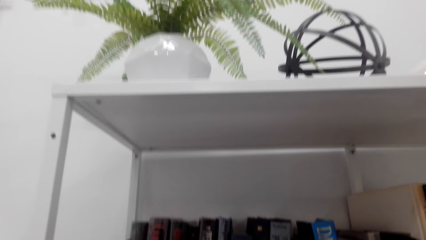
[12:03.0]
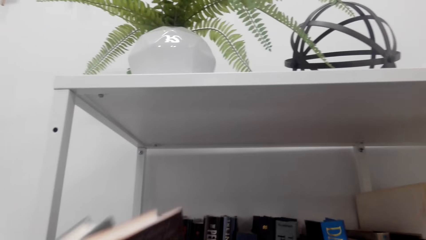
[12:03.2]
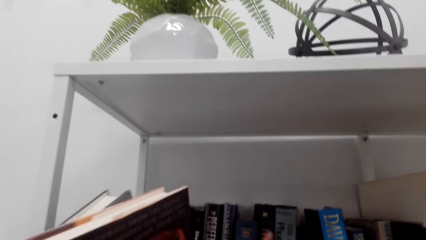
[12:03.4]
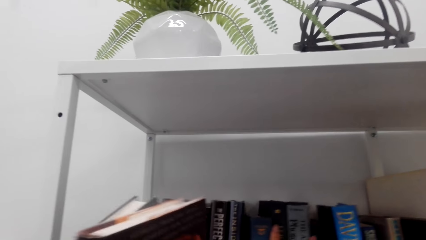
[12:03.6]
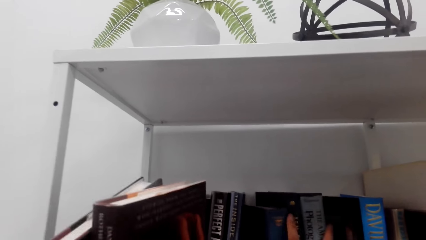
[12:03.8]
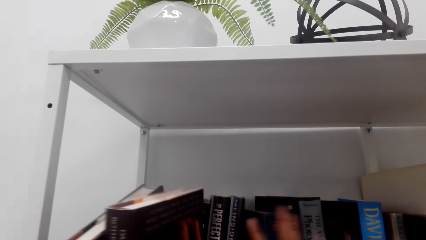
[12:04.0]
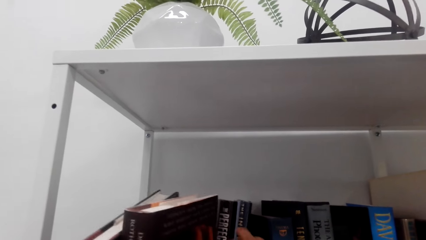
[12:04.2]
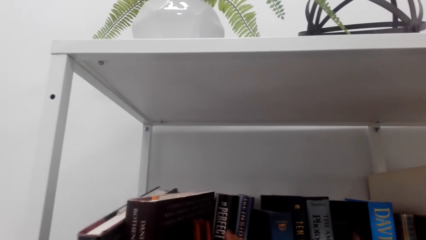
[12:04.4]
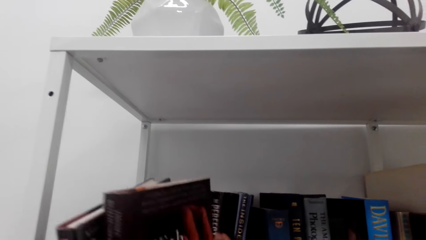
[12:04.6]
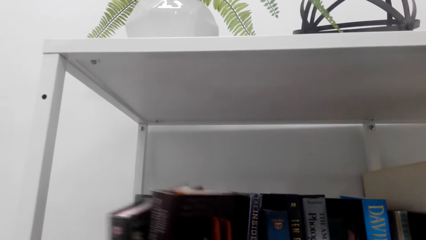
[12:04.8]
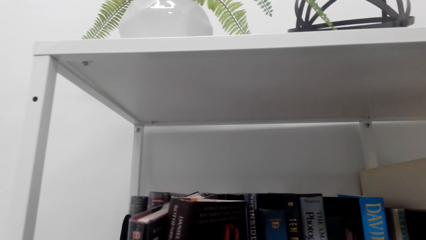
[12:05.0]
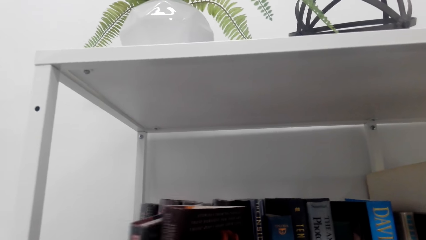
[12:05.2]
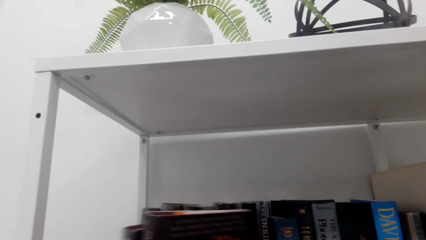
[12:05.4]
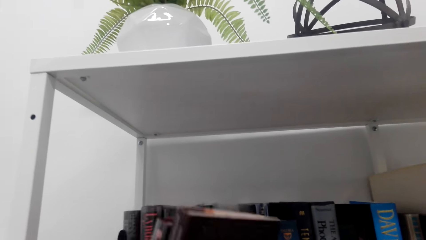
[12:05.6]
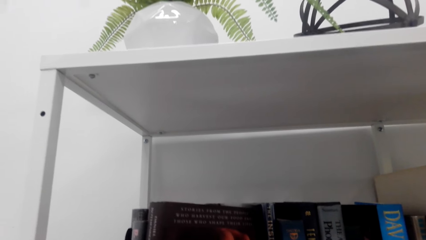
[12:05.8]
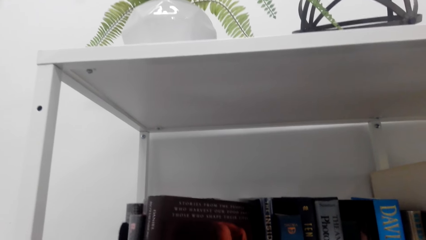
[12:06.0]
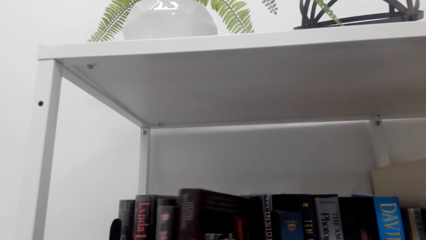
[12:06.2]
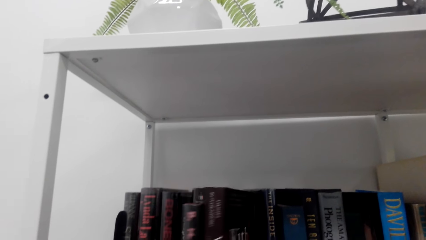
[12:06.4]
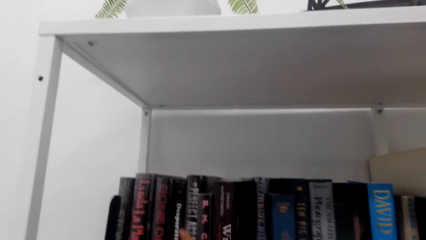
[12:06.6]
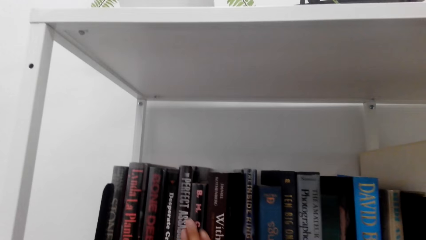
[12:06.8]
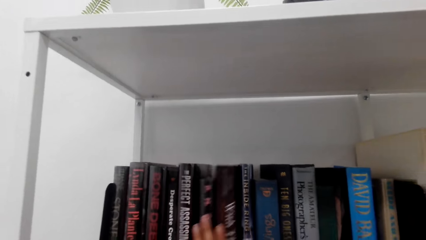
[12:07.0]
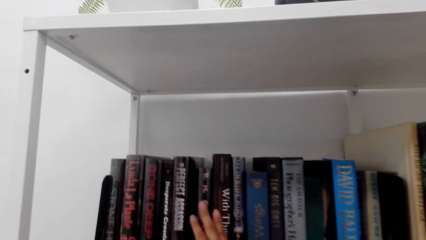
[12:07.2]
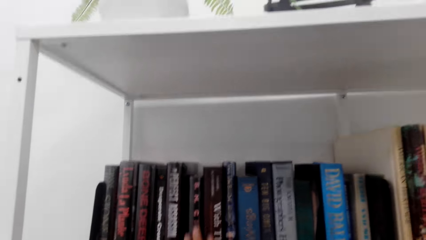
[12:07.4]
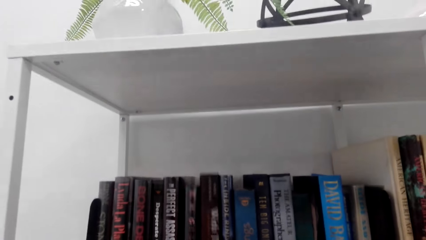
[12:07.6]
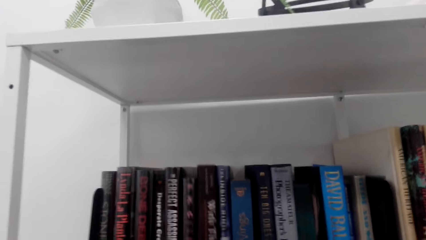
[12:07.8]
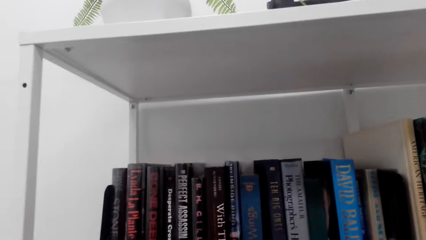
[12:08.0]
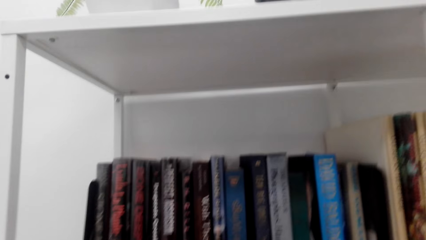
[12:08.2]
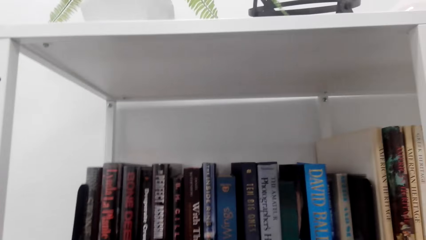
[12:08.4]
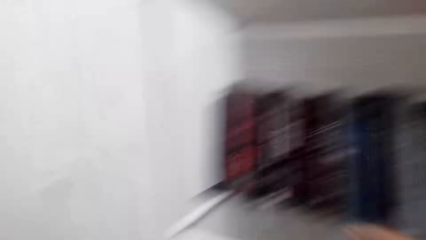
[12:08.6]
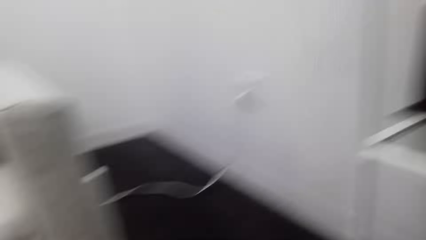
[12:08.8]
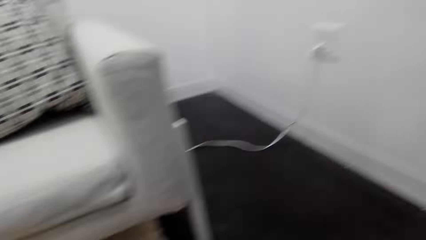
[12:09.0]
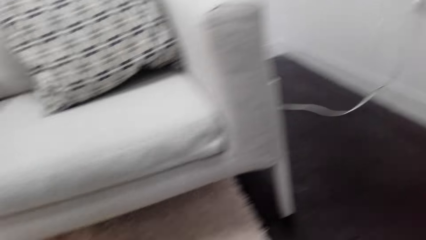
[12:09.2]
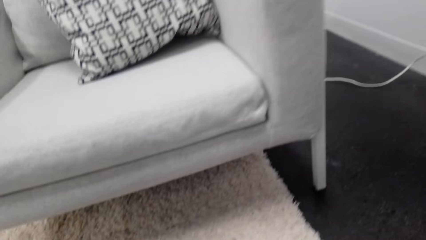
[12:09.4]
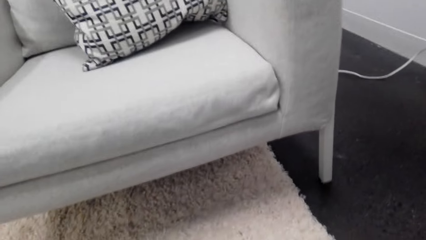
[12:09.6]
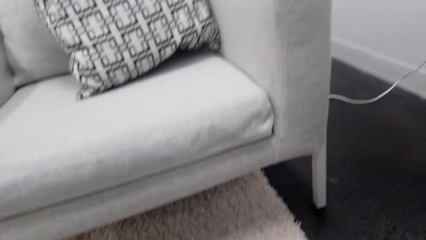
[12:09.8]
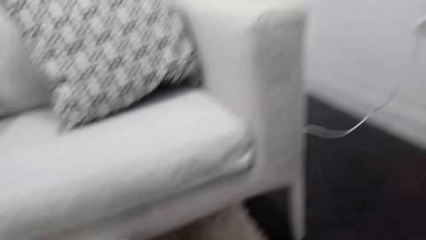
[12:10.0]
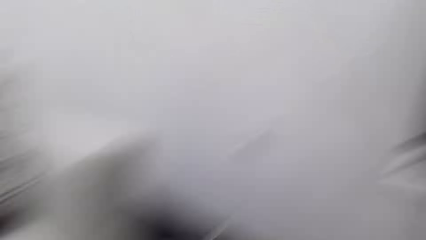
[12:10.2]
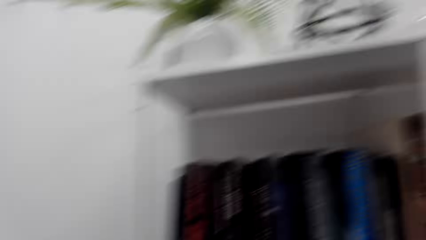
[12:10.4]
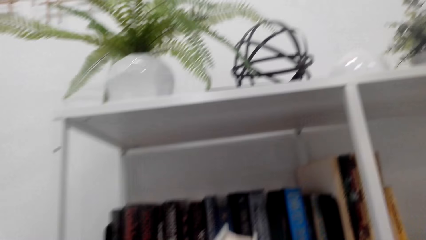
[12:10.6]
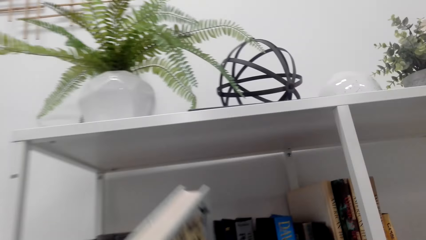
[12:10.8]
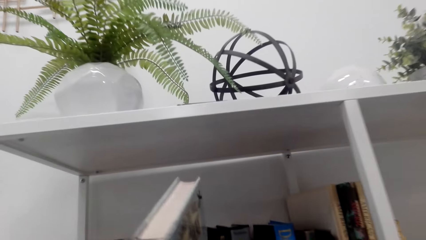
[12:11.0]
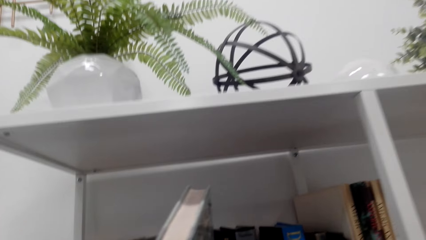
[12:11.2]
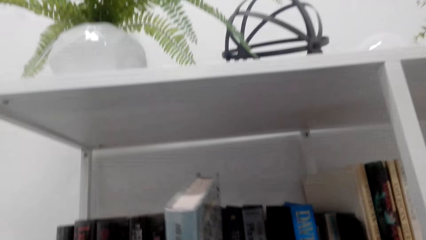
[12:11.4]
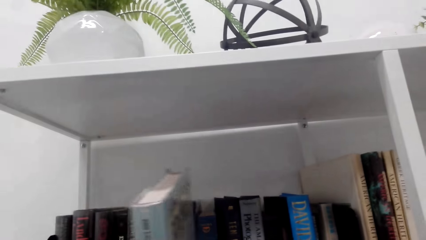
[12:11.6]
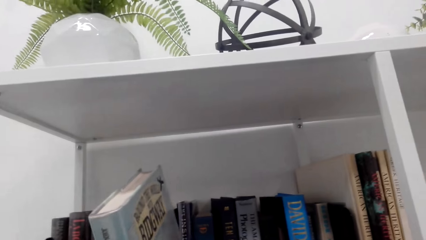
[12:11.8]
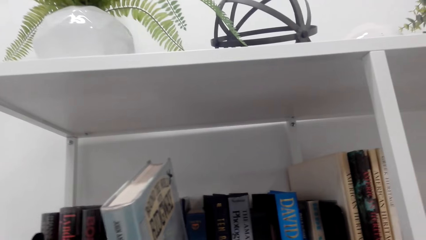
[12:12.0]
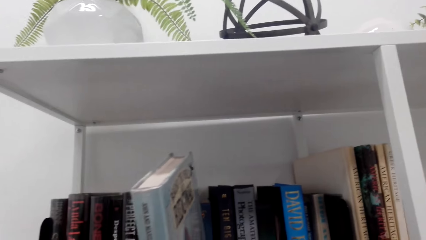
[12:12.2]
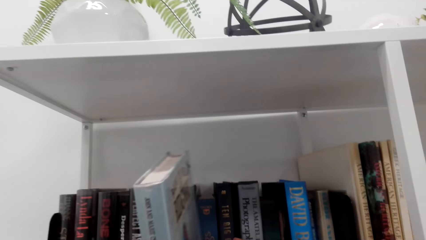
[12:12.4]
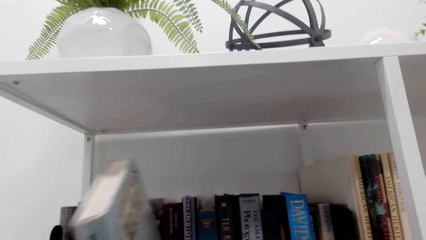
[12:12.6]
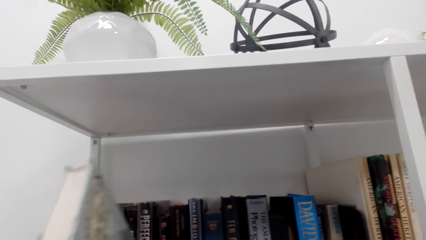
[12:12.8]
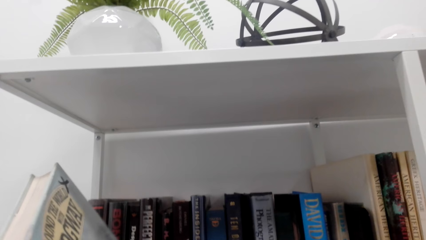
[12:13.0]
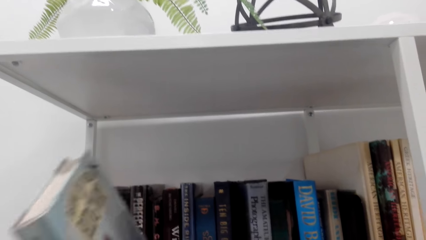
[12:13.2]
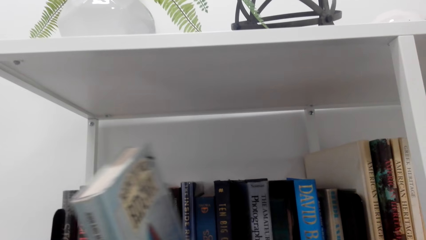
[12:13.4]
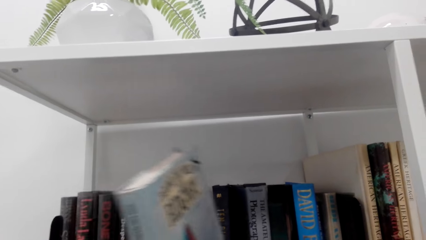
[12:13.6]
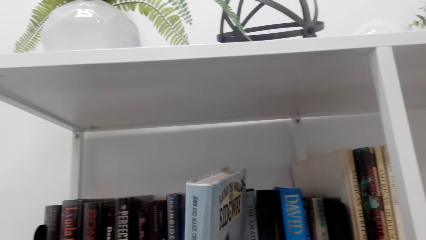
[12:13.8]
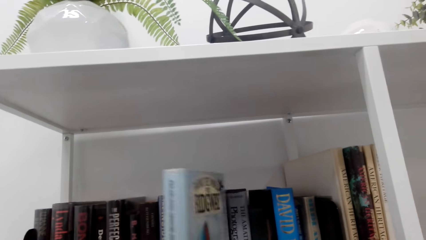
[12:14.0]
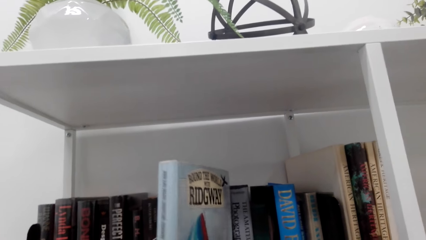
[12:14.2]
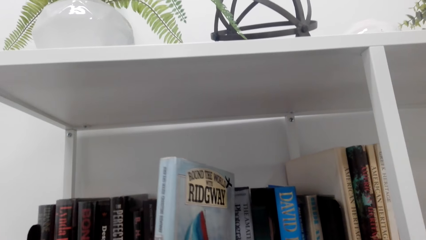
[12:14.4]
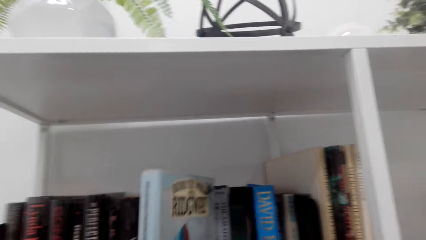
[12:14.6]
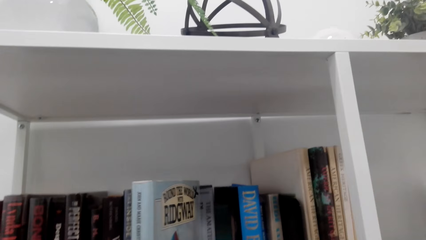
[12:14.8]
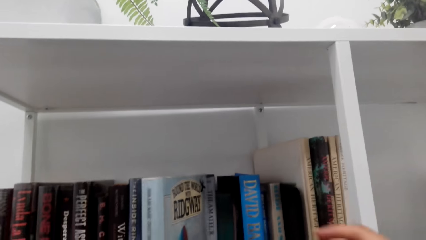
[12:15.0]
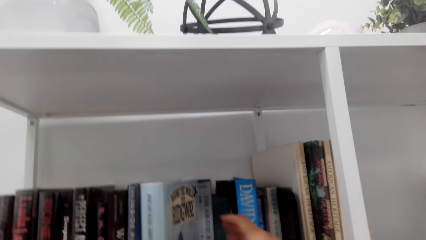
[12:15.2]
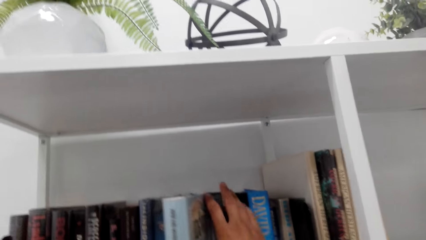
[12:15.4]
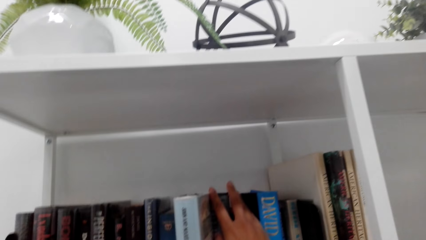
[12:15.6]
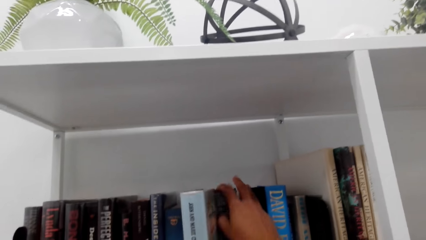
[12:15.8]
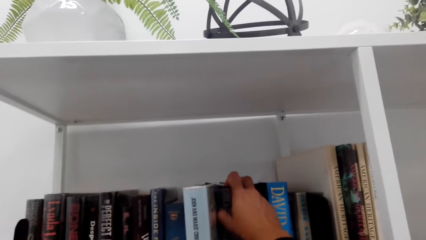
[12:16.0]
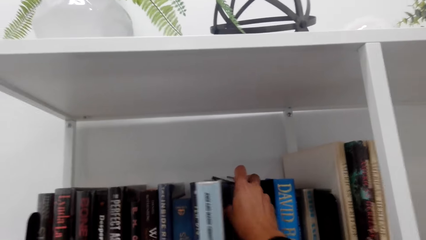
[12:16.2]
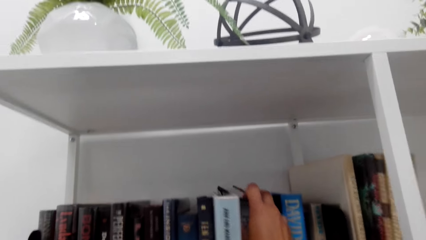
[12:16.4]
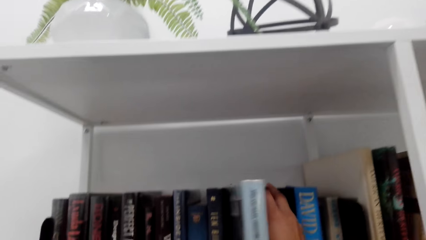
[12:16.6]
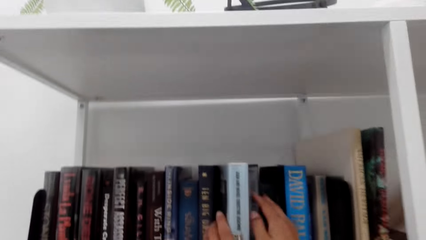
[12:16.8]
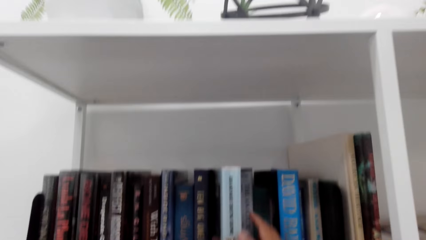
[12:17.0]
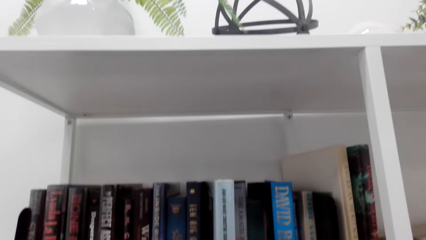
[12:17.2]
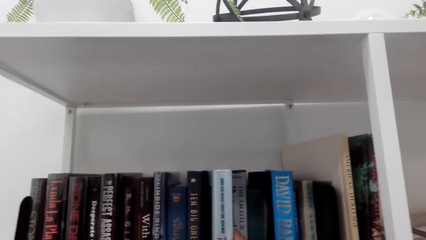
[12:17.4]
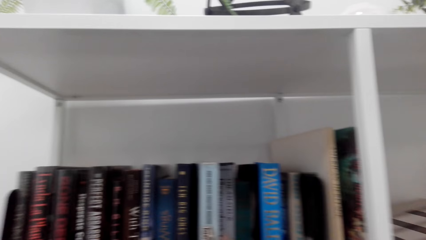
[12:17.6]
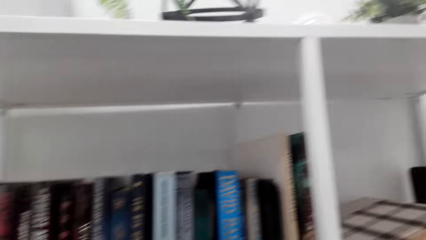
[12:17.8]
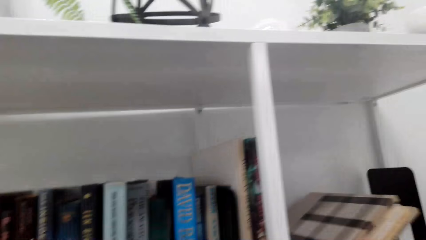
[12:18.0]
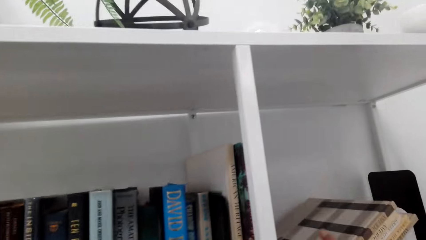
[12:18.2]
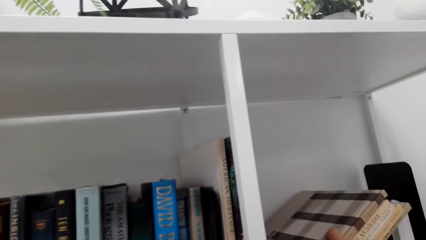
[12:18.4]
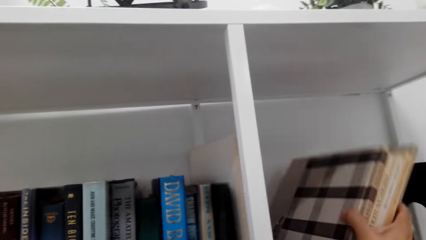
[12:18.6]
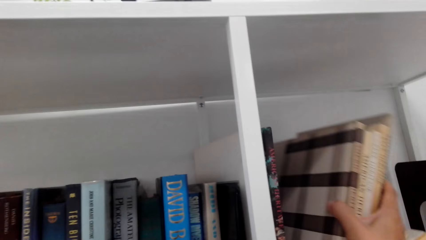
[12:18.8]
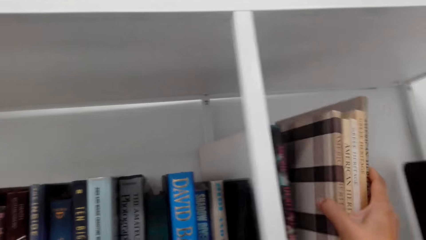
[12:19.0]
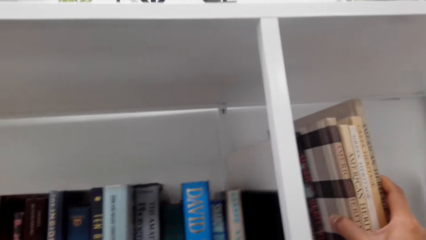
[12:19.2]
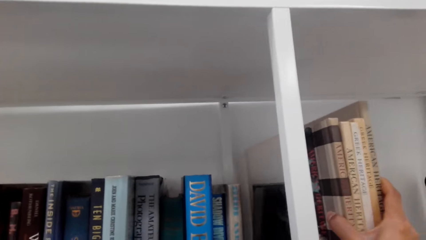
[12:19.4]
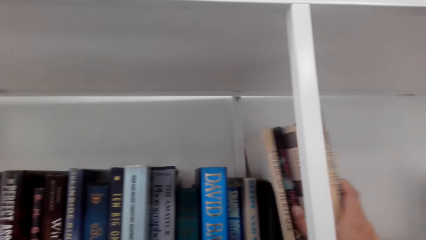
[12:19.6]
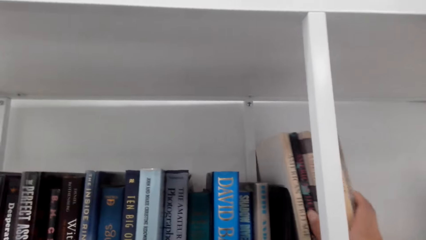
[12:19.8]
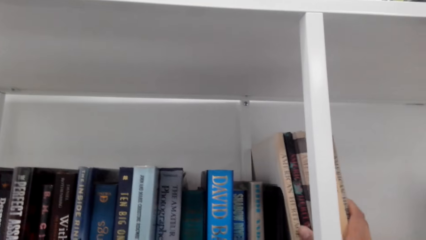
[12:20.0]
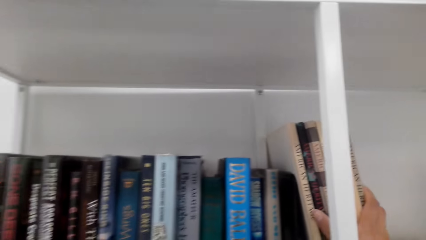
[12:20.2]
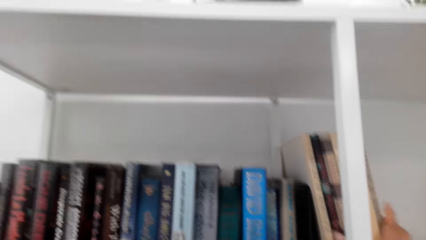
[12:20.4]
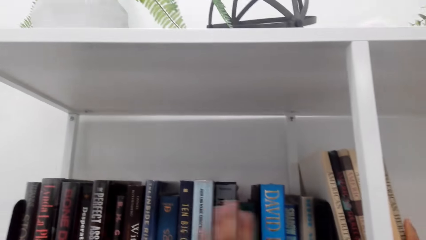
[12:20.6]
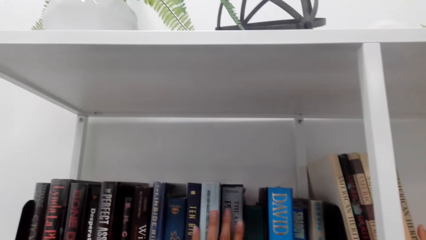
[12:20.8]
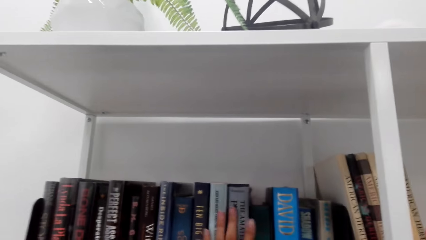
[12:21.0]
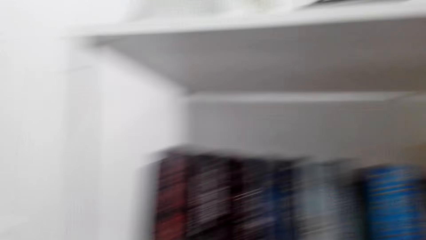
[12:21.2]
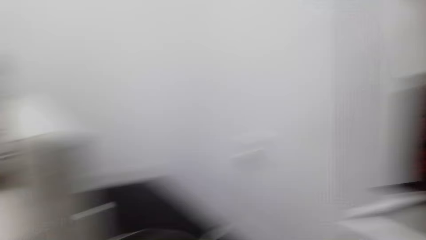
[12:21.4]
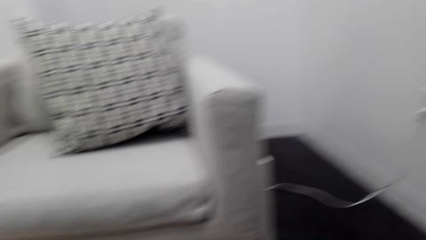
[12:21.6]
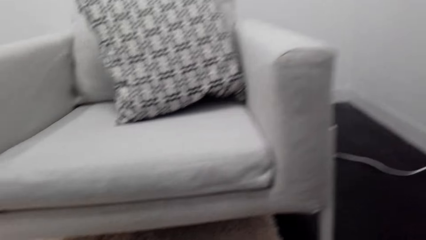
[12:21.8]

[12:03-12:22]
The camera wearer fixes books on a shelf. They pick books on a table. They arrange books on the shelf. They align books on the shelf.
